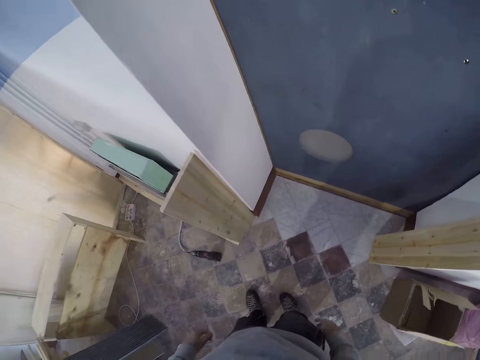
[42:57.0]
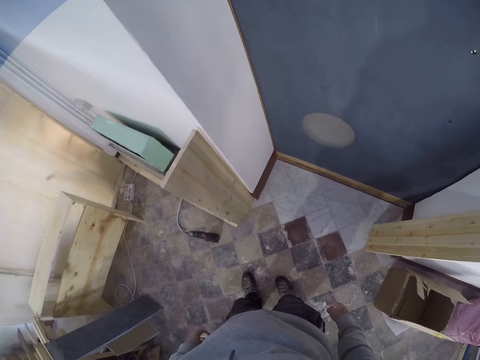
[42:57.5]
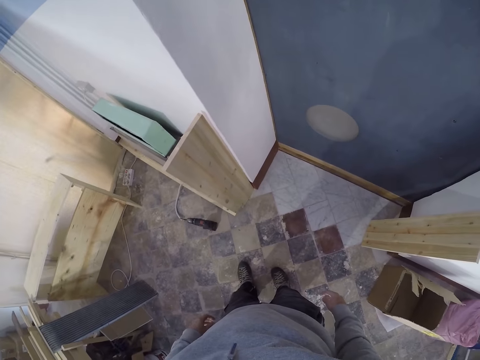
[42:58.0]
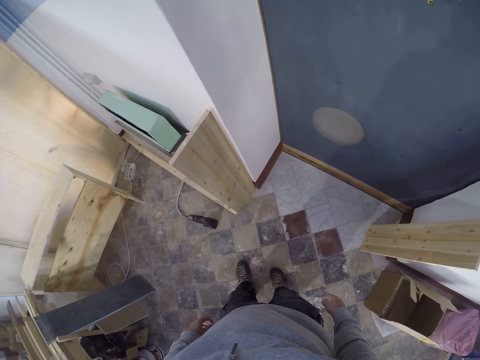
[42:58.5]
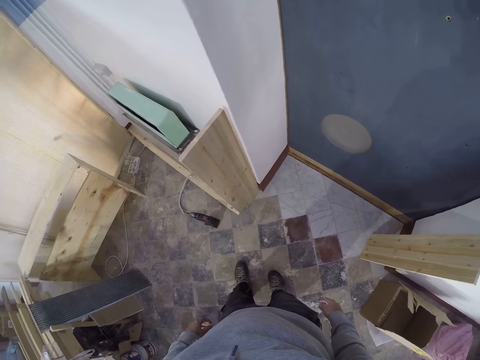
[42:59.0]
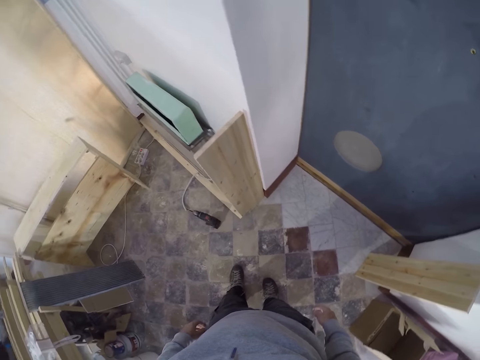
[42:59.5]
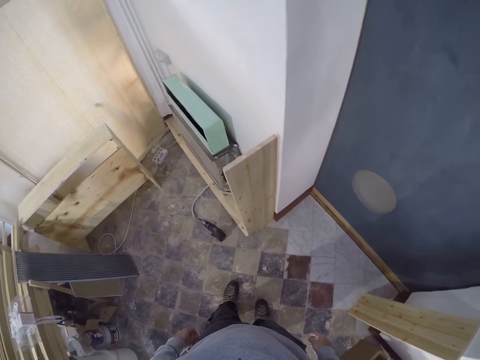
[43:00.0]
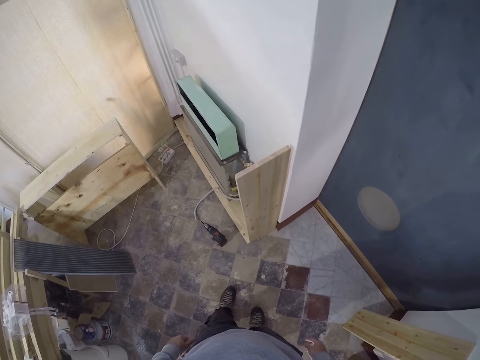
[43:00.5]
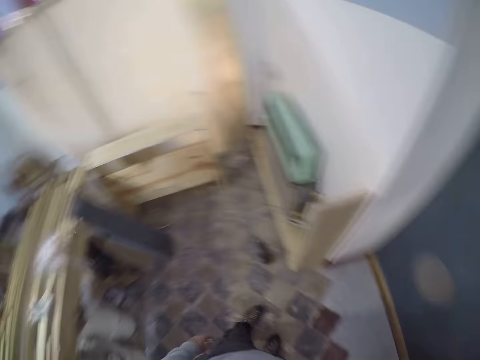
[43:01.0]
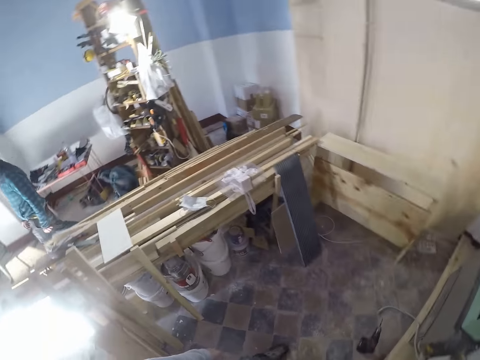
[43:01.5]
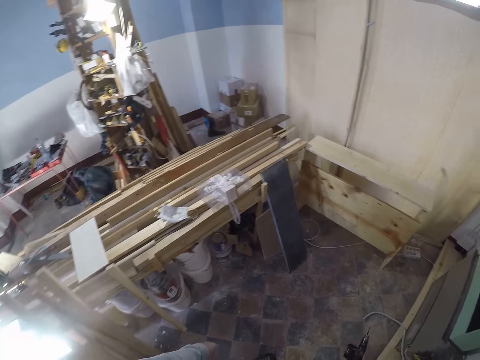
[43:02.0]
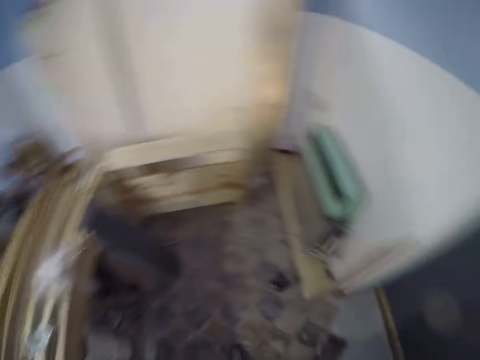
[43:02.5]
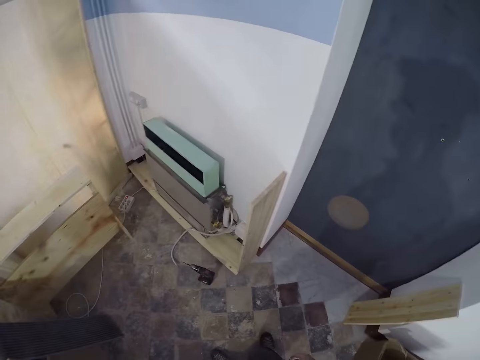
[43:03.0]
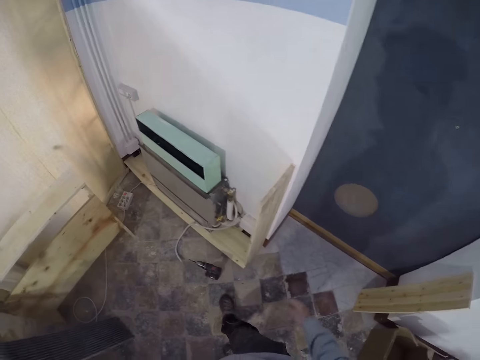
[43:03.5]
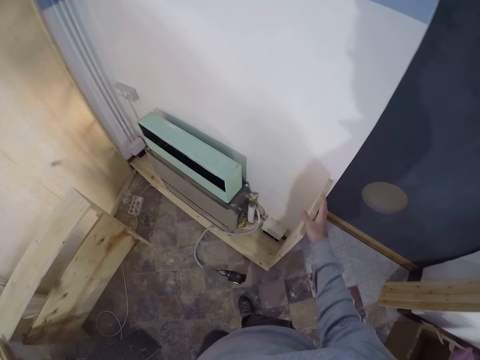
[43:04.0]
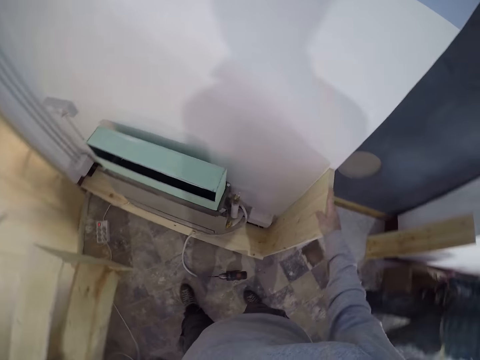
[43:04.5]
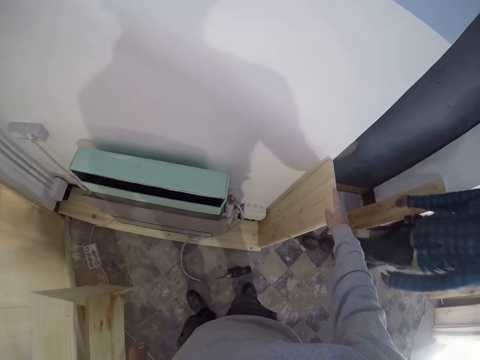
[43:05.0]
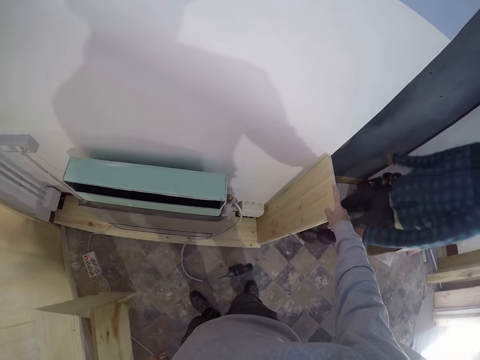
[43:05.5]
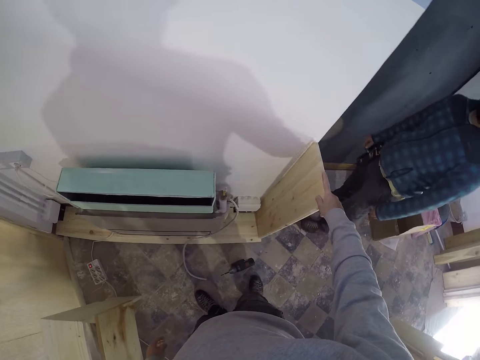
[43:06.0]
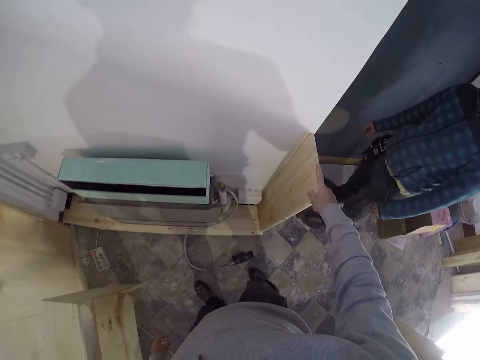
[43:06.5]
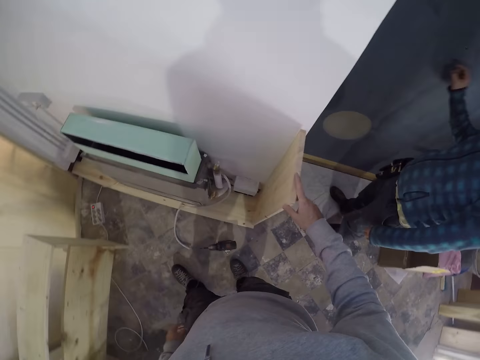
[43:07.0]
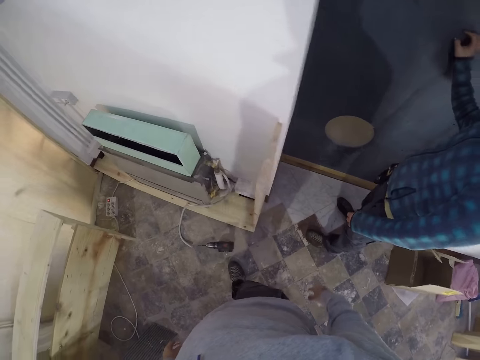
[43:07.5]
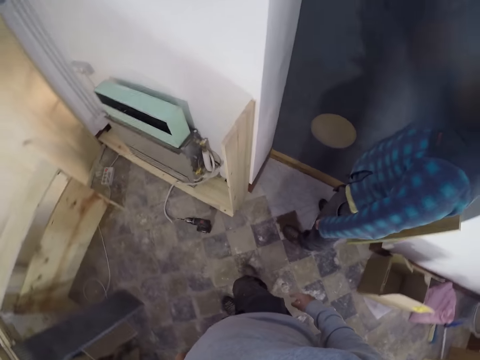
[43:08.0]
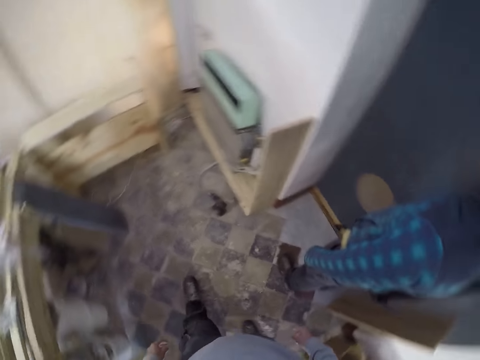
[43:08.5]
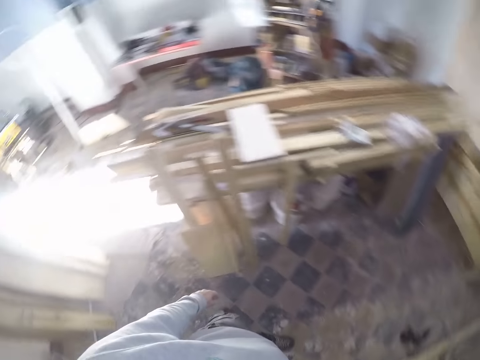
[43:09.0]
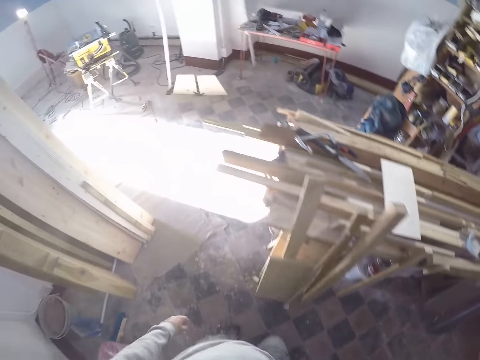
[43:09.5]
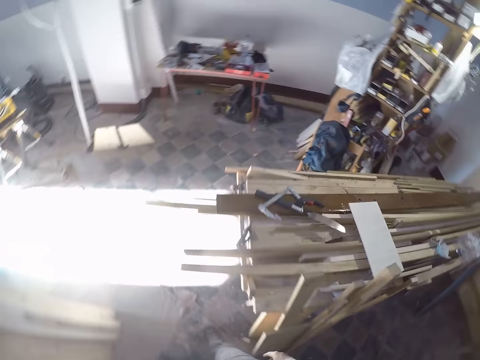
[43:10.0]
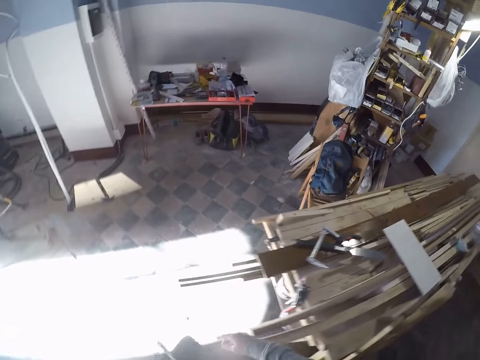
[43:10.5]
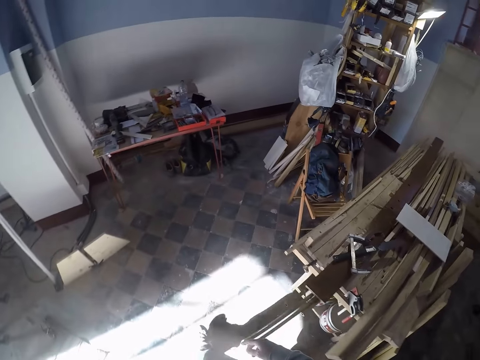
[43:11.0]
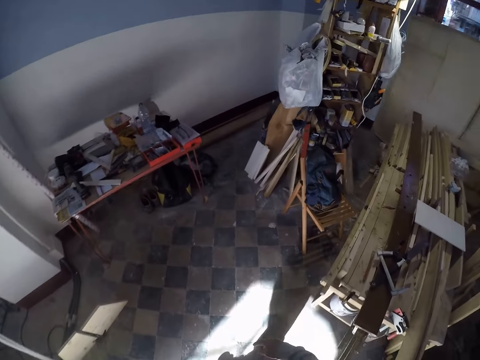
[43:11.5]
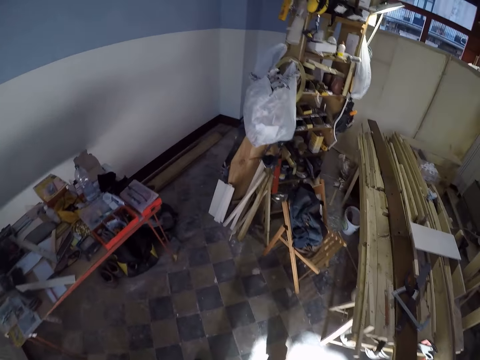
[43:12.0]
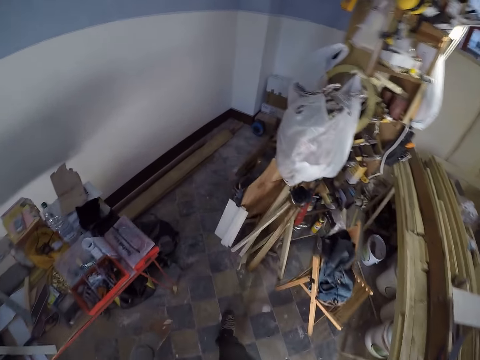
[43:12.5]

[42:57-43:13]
The camera wearer looks around the wood plank. They walk around the room.

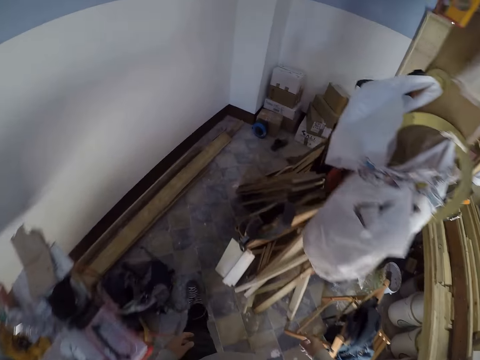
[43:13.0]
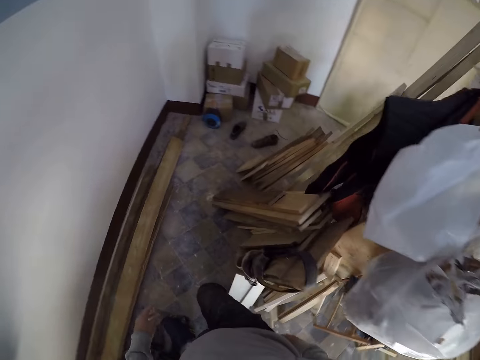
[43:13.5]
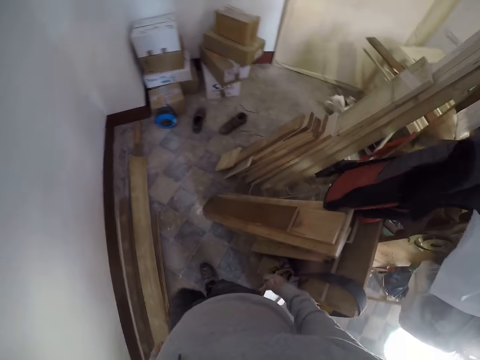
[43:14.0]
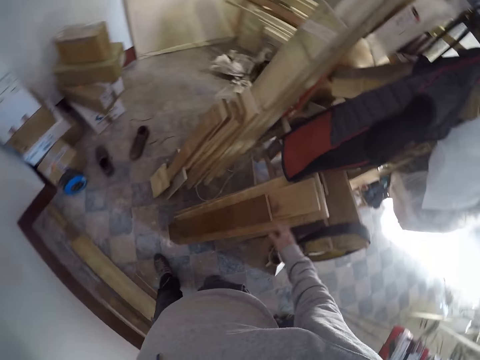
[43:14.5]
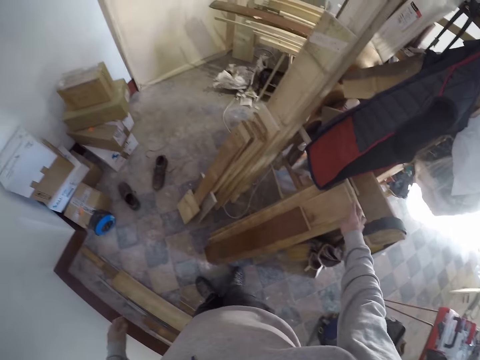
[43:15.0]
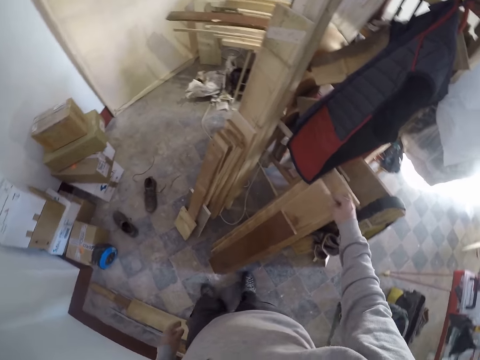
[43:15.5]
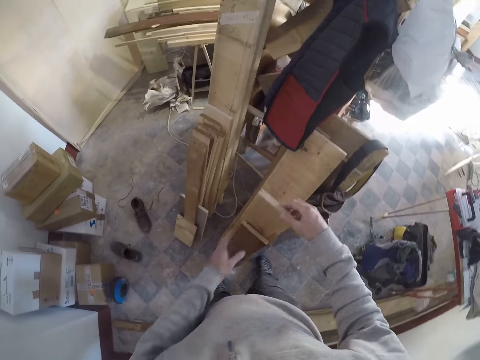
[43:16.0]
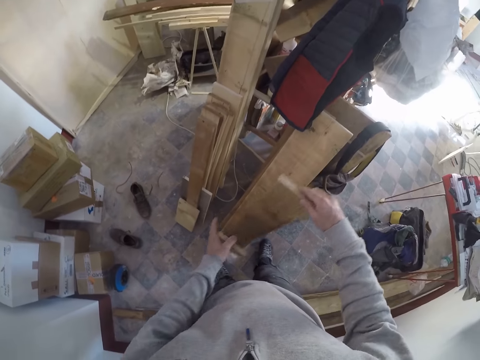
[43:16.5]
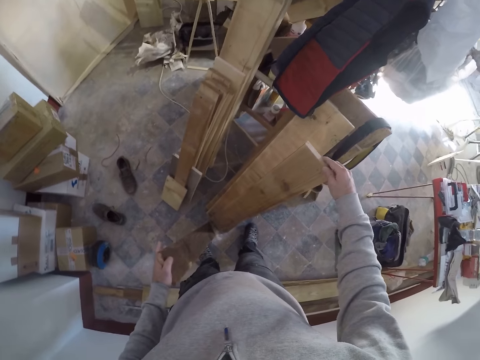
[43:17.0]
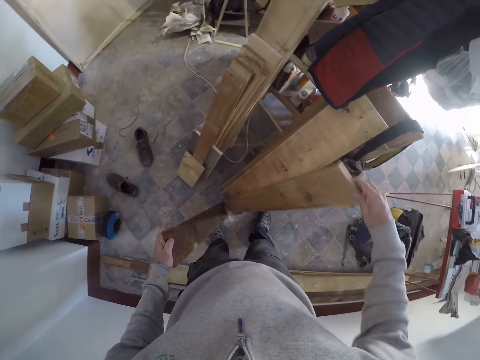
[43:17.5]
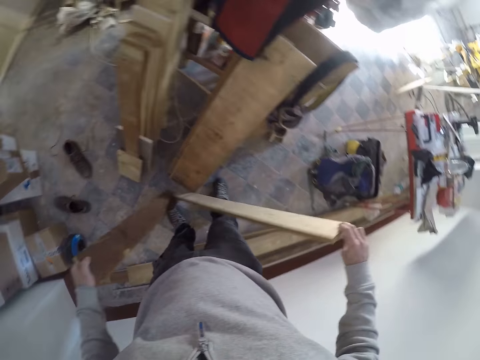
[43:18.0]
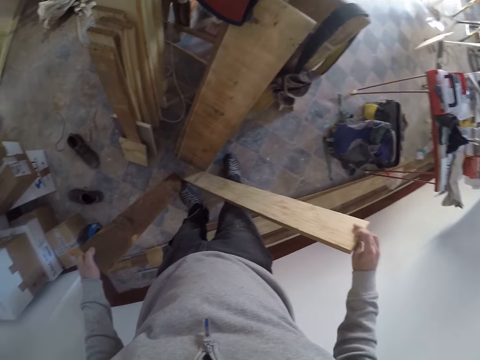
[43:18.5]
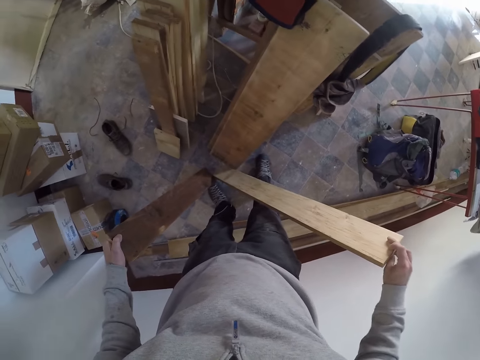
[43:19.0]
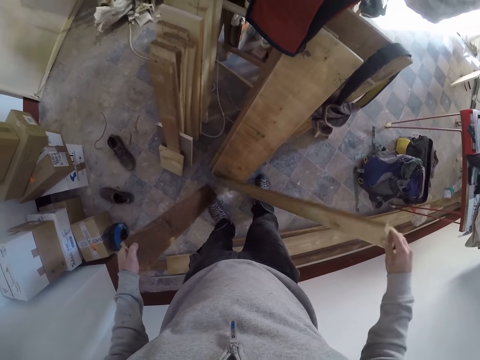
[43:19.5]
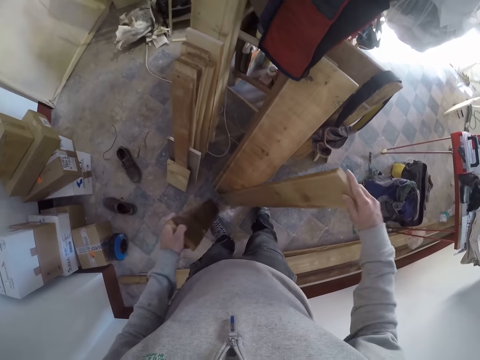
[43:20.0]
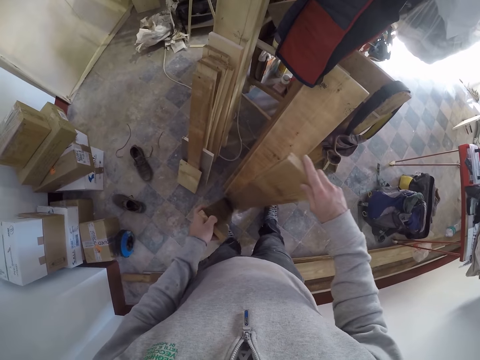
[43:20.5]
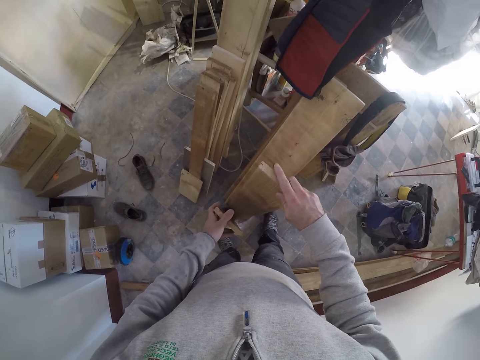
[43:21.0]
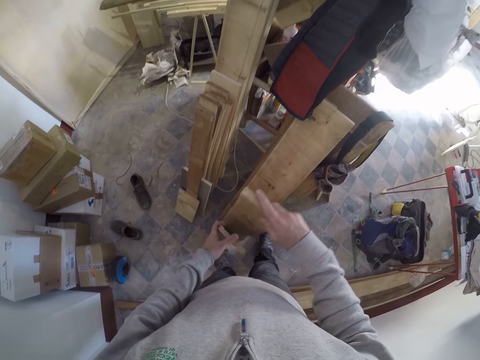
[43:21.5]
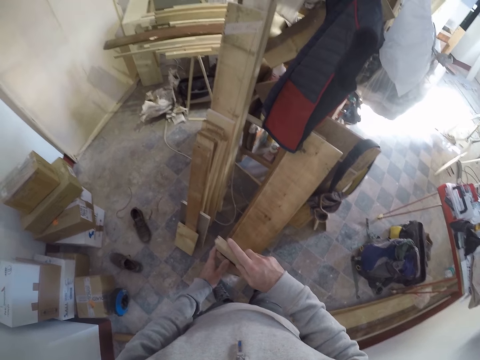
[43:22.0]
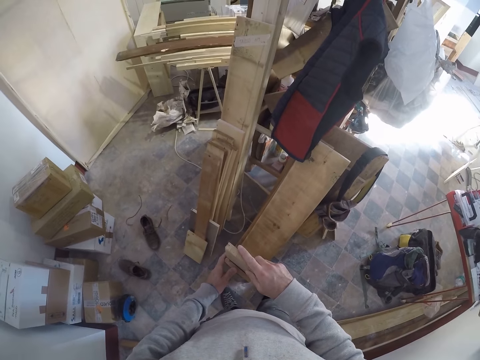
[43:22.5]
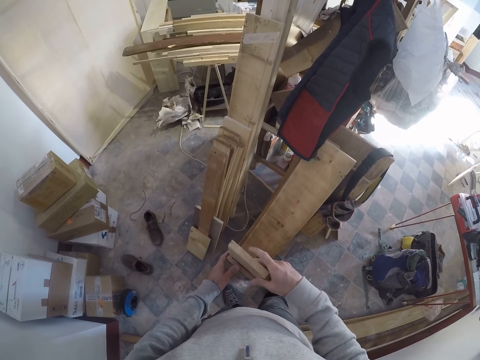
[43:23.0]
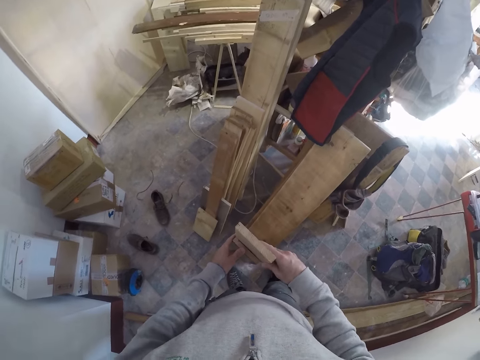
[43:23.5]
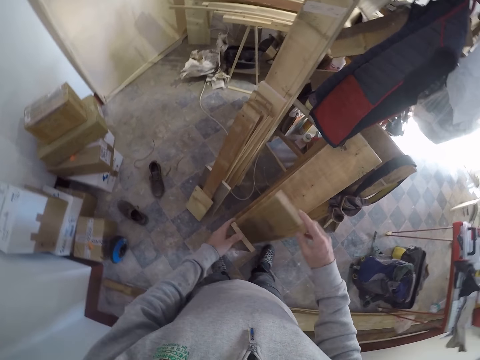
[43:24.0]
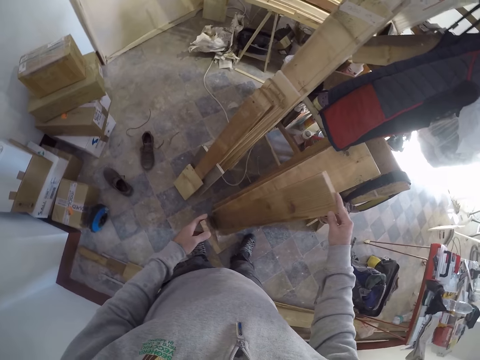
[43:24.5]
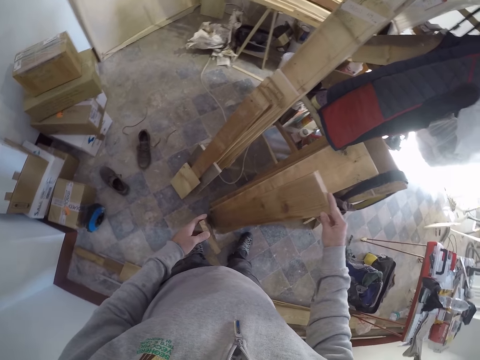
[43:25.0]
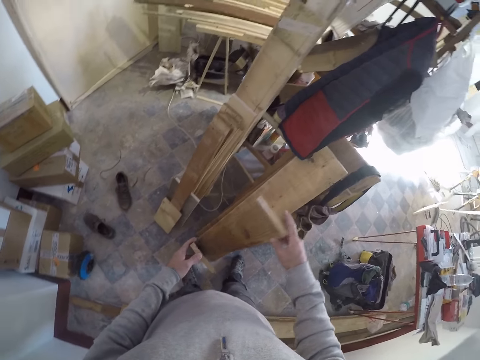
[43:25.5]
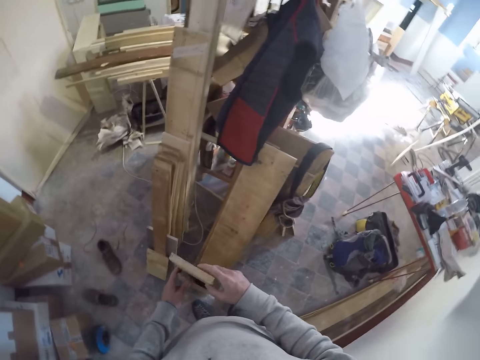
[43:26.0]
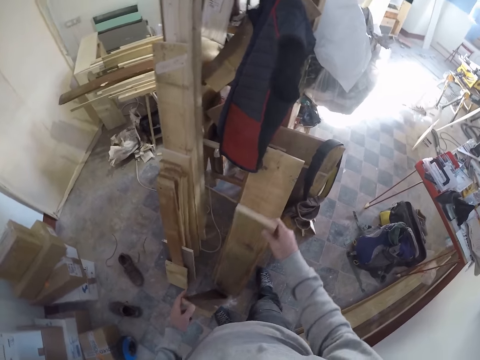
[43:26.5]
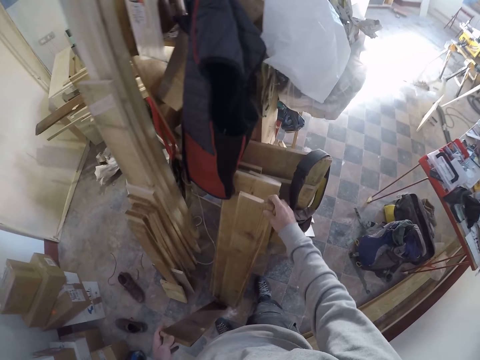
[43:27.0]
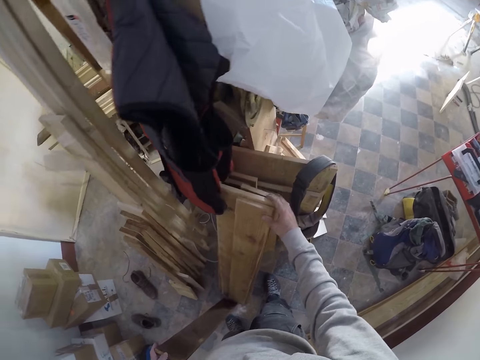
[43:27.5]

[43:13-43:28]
The camera wearer checks some pieces of wood with both hands. They pick a wood plank. They look at the wood plank.
